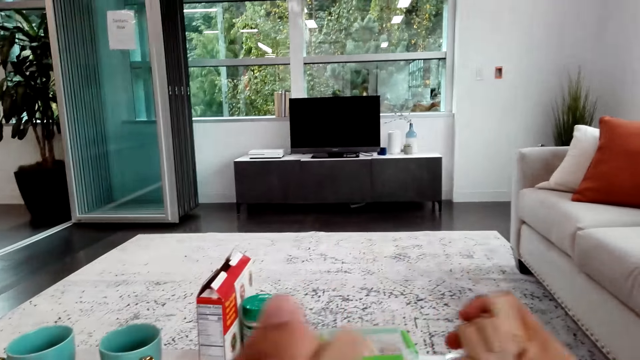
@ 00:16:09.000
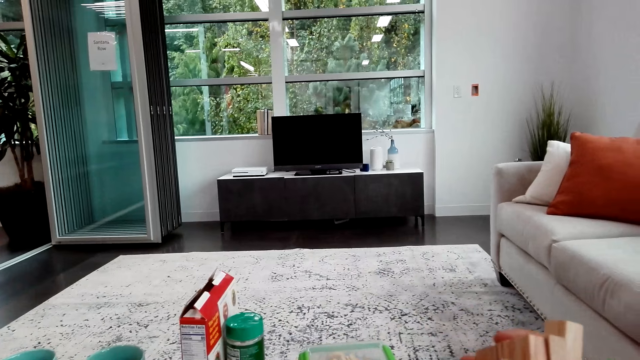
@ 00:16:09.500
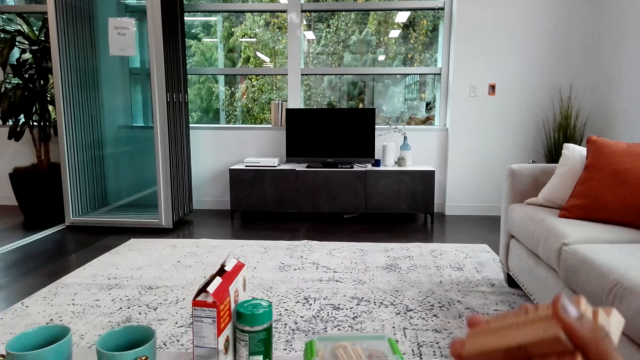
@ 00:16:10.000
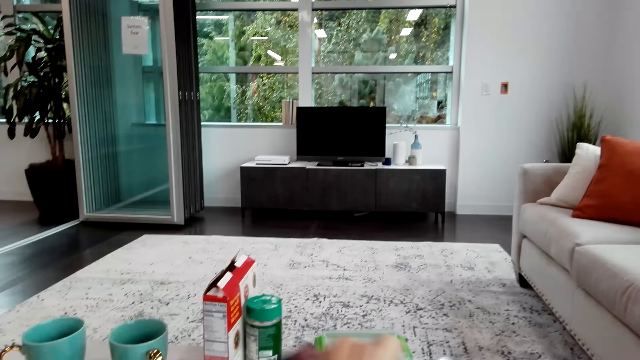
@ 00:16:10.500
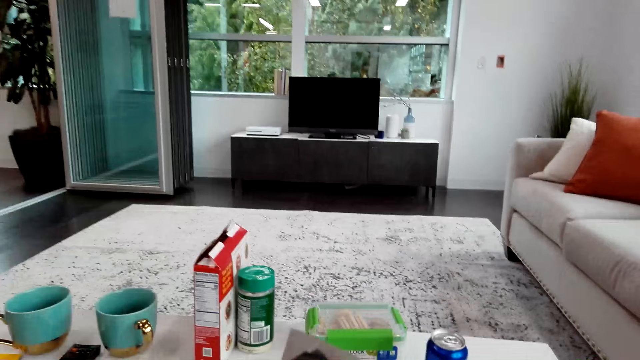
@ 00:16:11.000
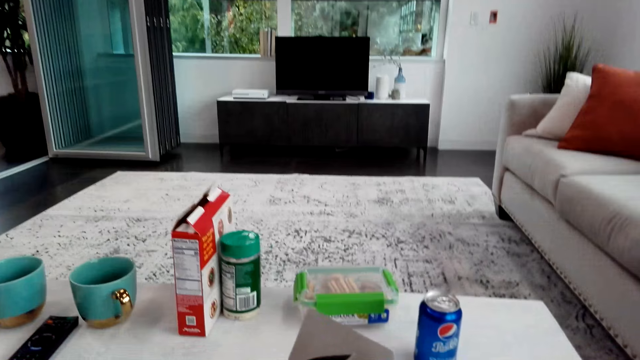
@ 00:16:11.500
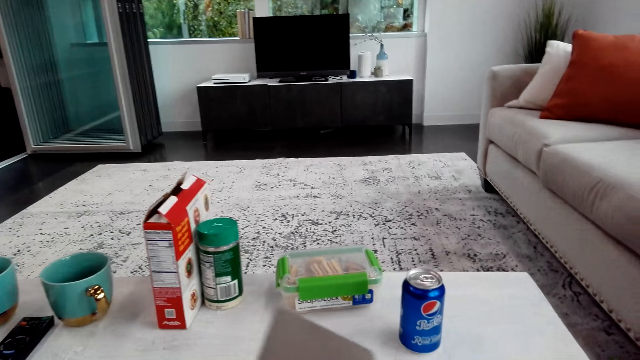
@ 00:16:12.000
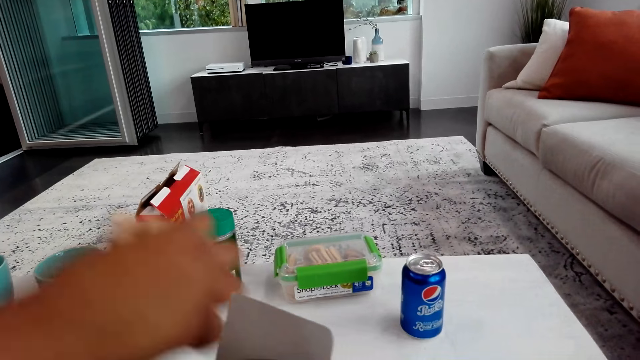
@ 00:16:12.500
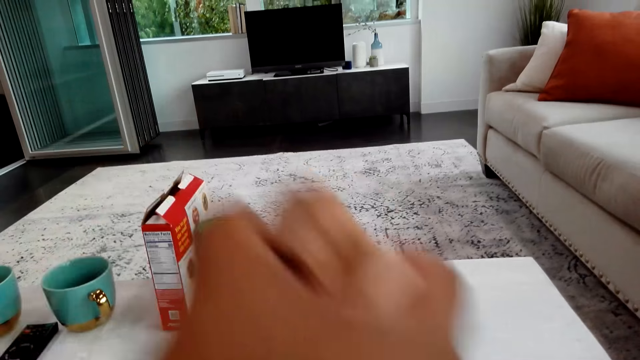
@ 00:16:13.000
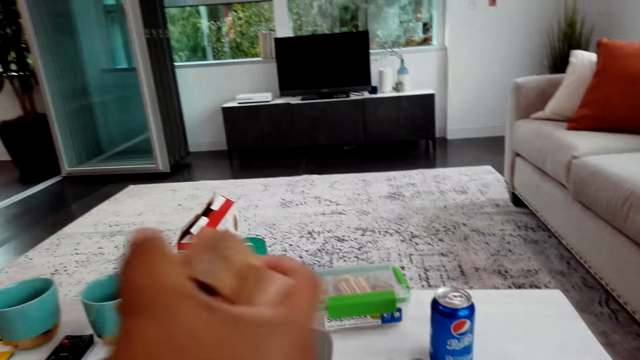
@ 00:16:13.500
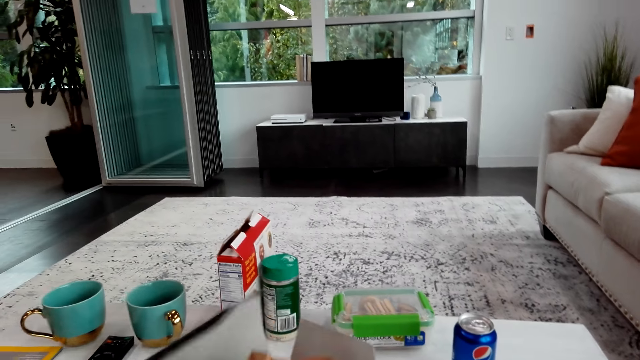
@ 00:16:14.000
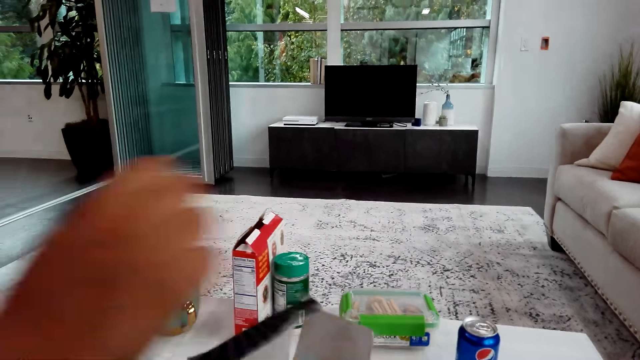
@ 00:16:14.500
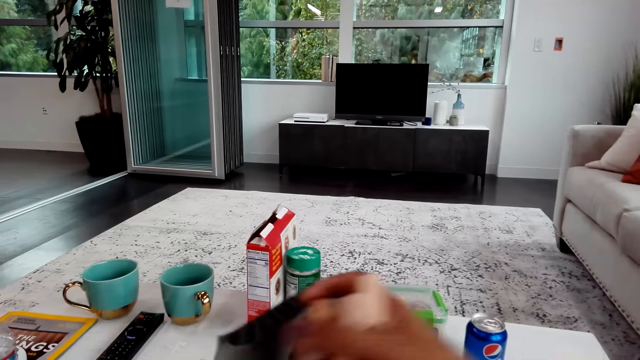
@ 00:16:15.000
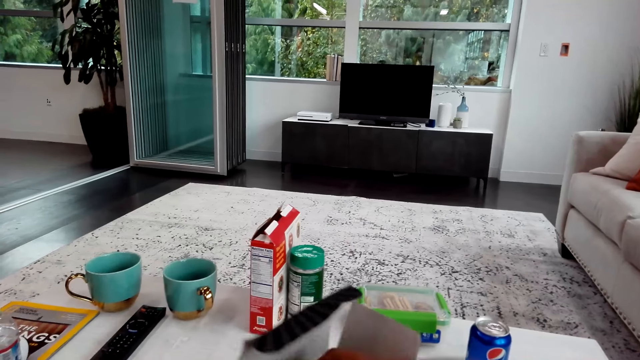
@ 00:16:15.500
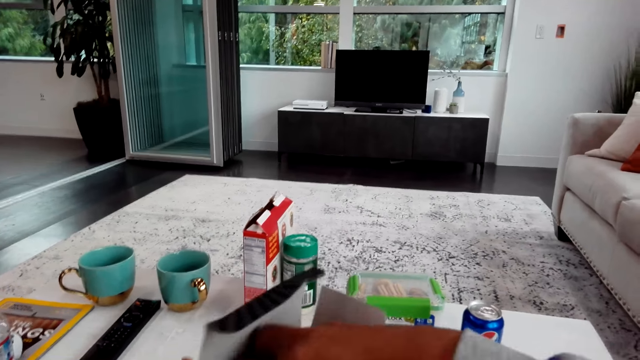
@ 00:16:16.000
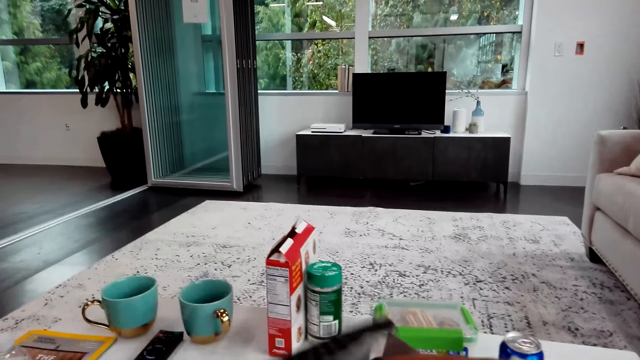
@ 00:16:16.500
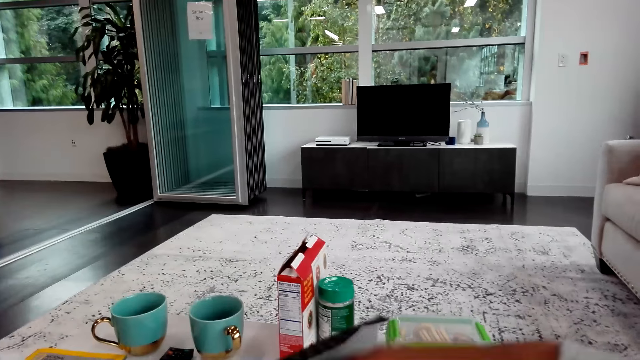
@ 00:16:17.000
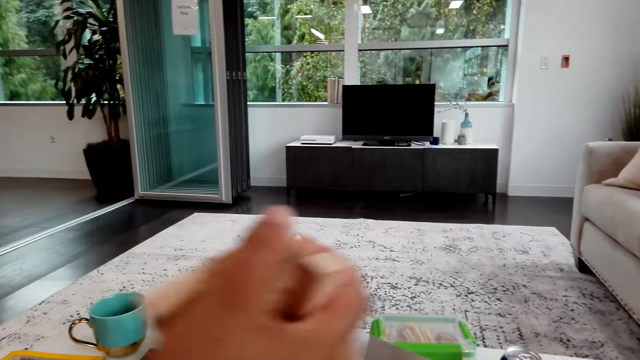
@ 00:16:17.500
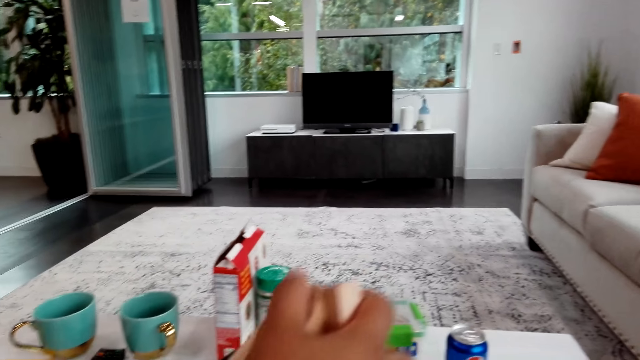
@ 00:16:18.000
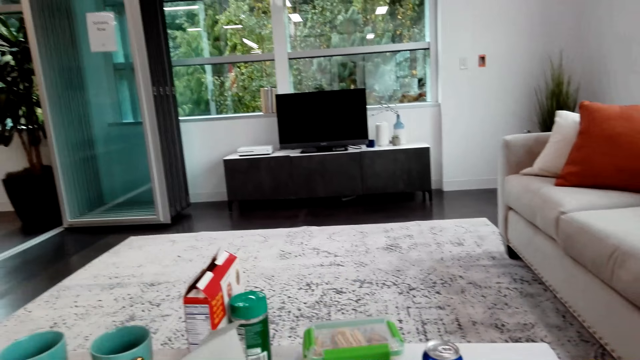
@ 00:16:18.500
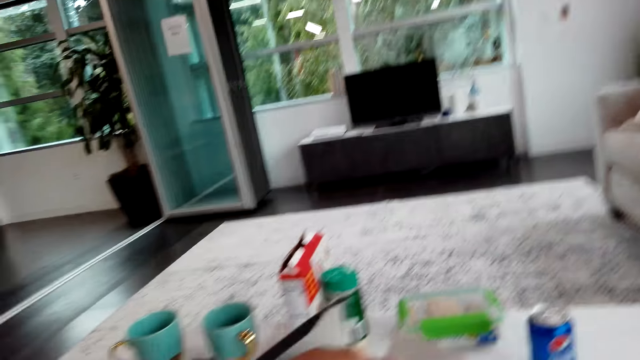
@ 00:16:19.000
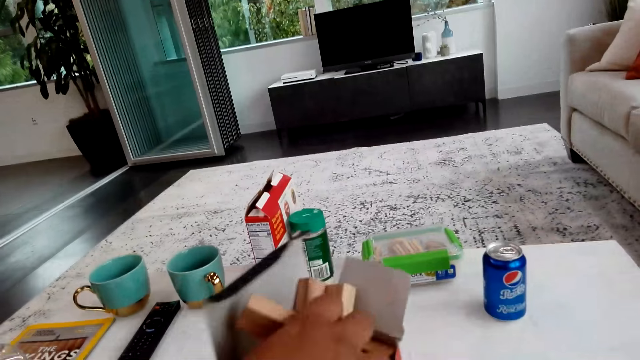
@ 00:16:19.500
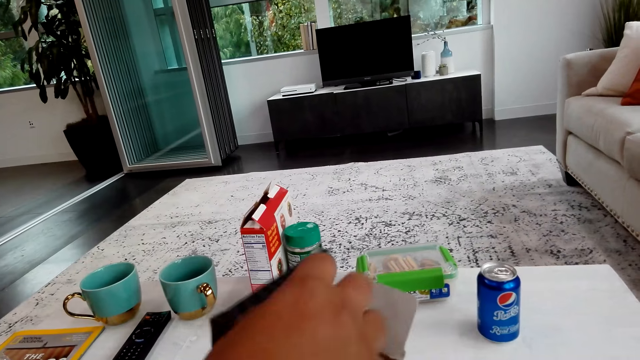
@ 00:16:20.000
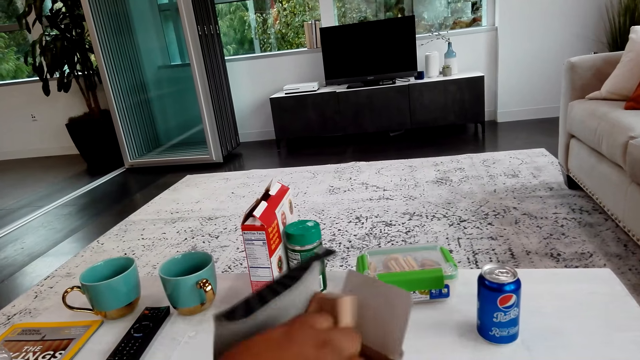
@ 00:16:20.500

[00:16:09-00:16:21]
The camera wearer talks with a man and plays the trembling tower. The man puts the trembling tower handles or blocks inside the box. The camera wearer puts the trembling tower handles inside the box. The man puts the blocks in the box.

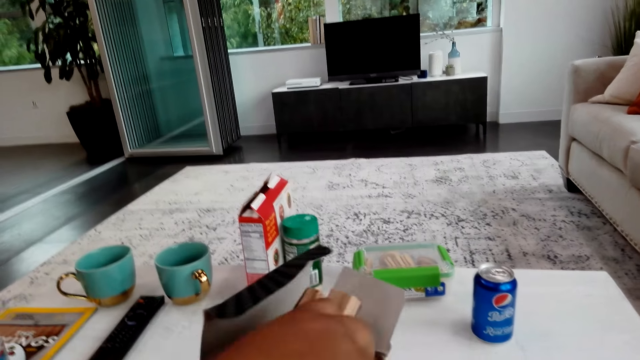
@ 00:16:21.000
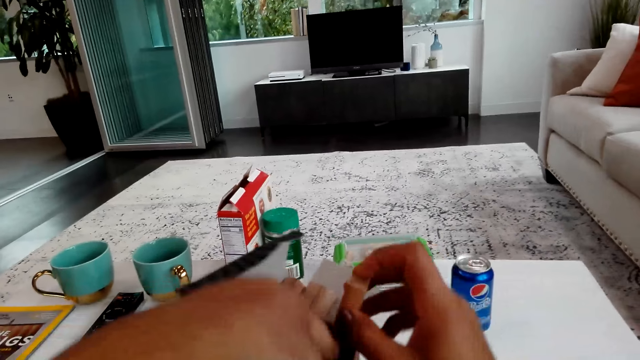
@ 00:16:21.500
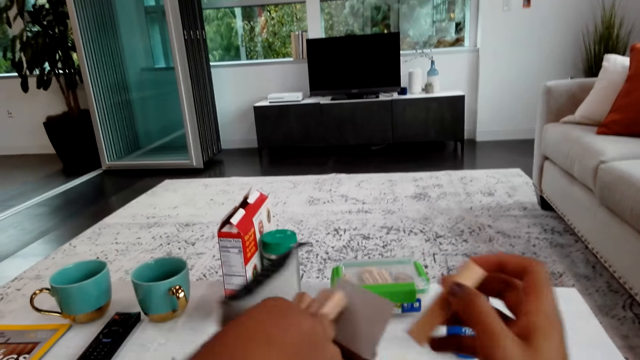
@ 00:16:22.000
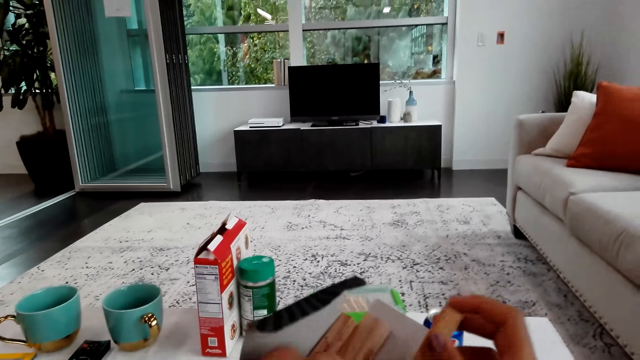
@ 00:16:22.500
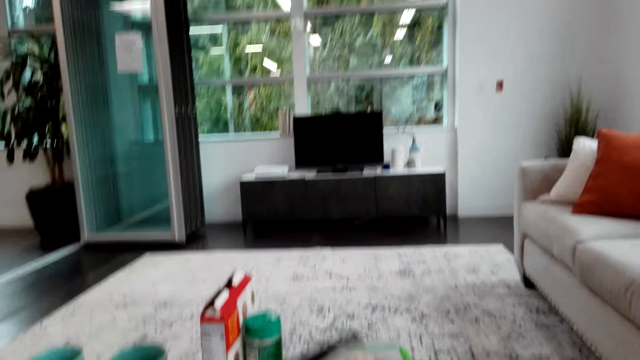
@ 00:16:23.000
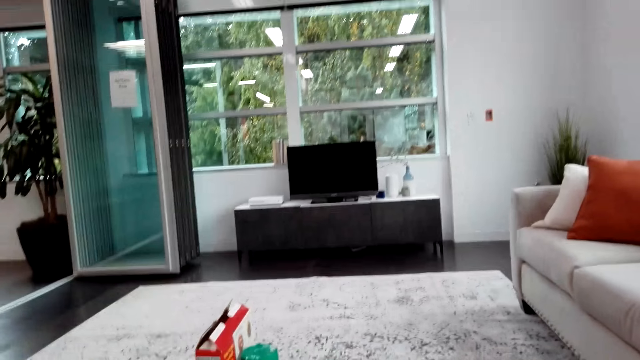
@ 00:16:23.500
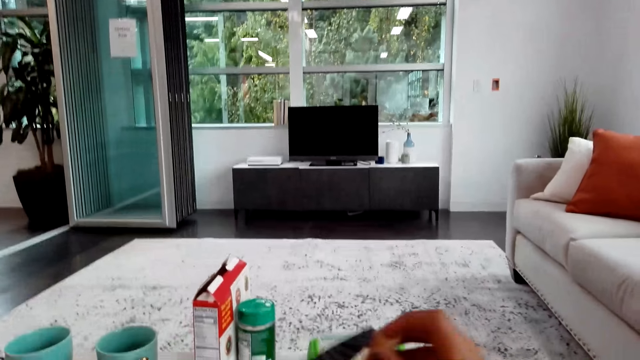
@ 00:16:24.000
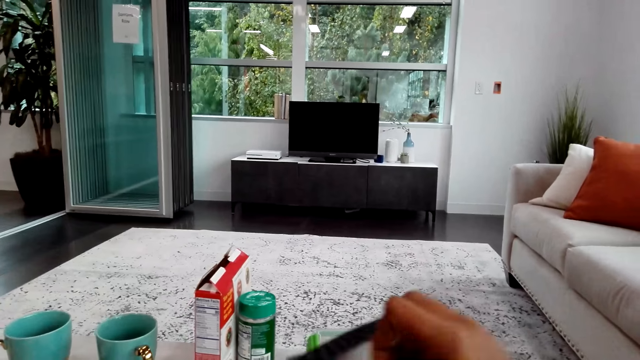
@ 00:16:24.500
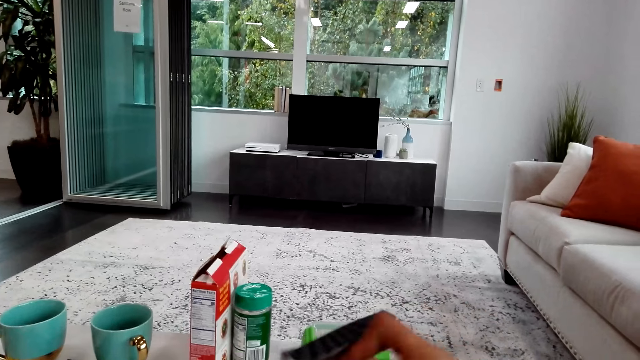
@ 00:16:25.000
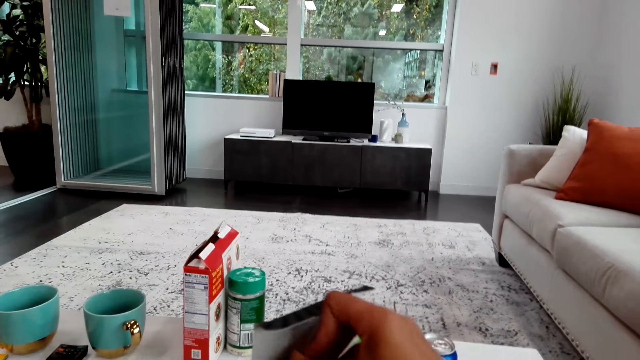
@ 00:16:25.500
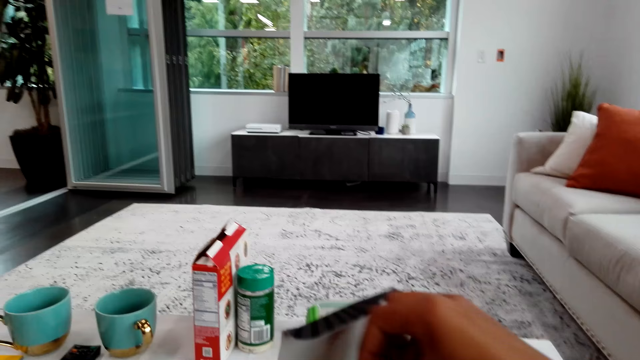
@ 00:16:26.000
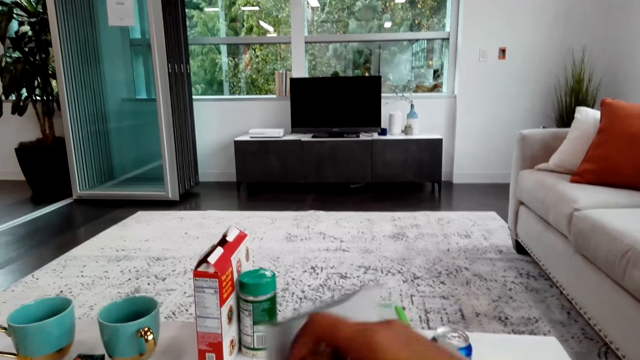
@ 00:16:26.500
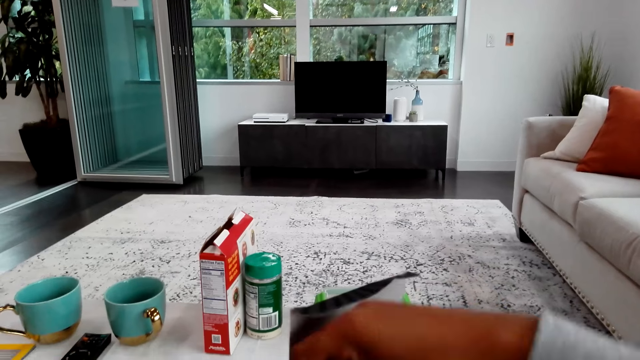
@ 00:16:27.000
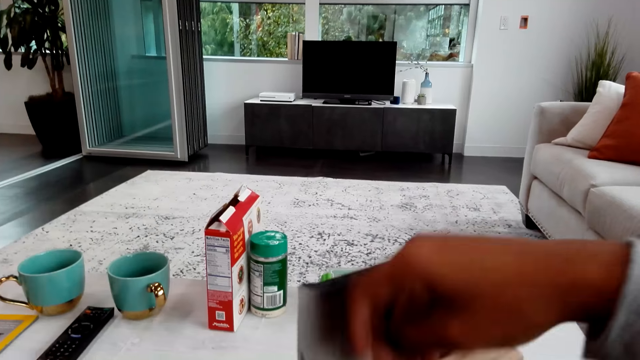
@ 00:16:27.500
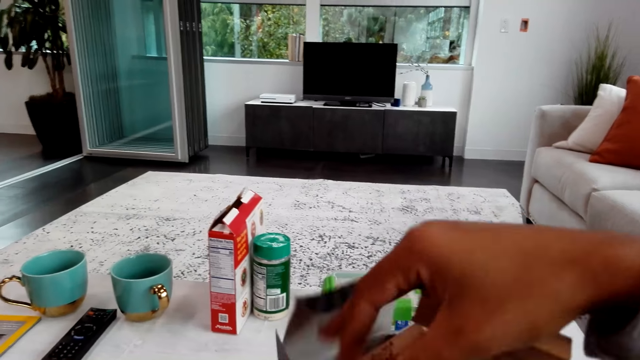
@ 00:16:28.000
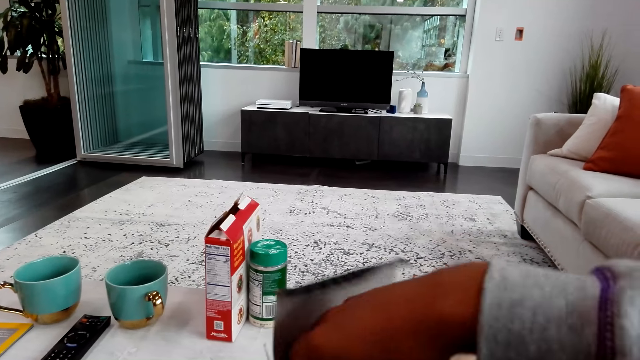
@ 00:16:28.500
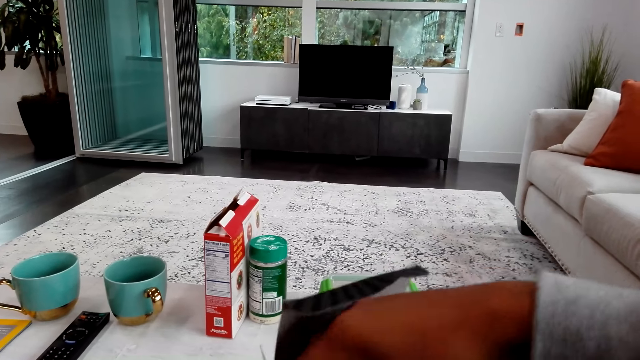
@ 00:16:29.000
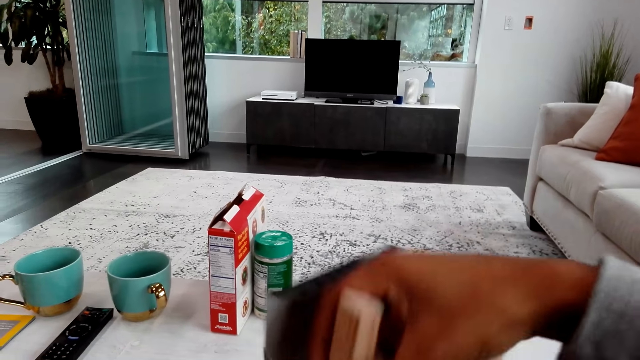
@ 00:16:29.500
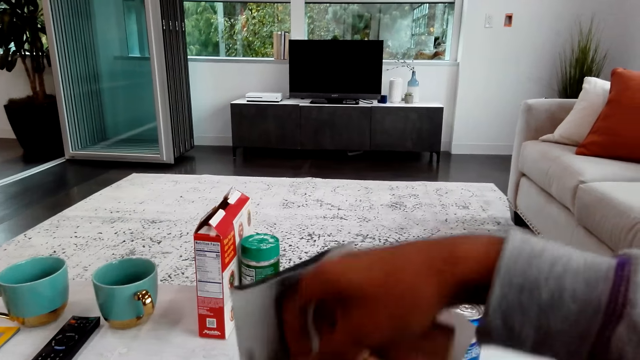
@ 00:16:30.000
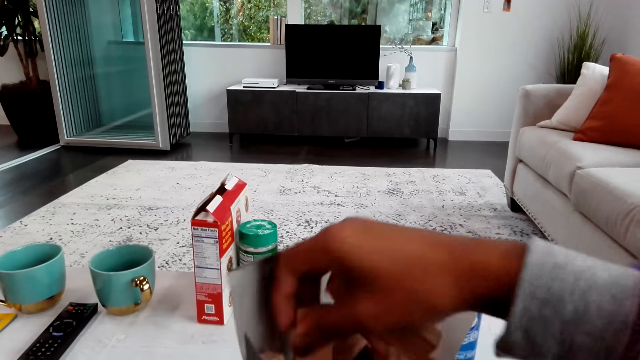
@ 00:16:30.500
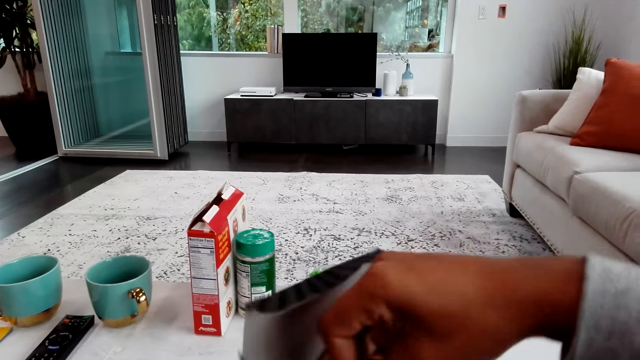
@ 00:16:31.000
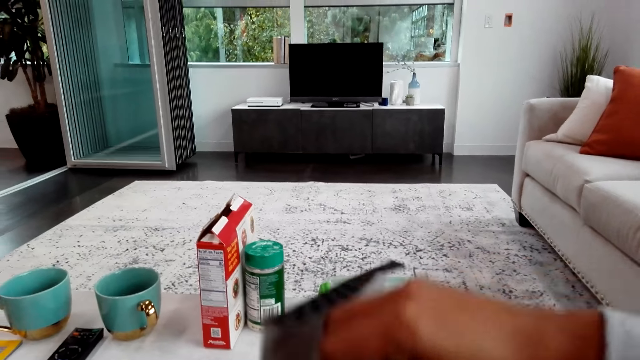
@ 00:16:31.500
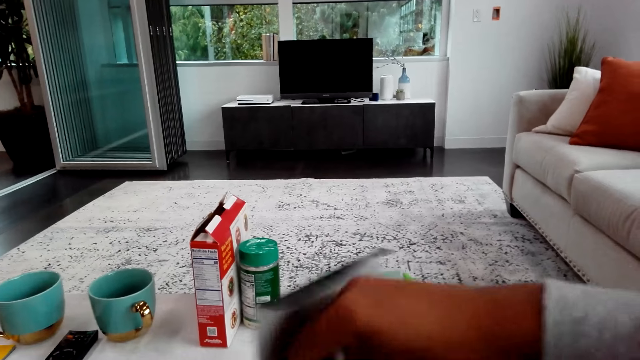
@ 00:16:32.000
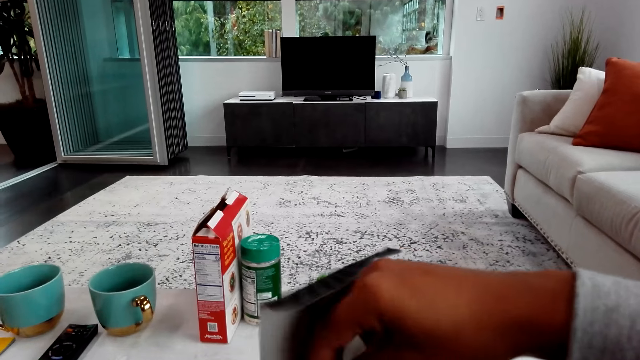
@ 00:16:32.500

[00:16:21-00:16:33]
The camera wearer talks with a man and puts the trembling tower handles inside the box. The man puts the trembling tower handles inside the box.
